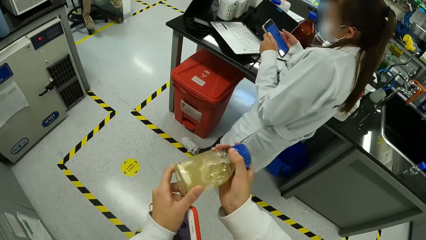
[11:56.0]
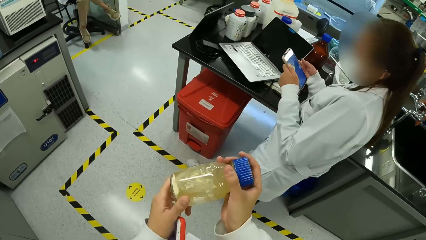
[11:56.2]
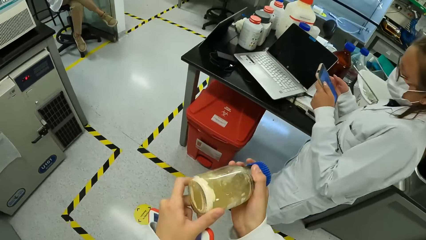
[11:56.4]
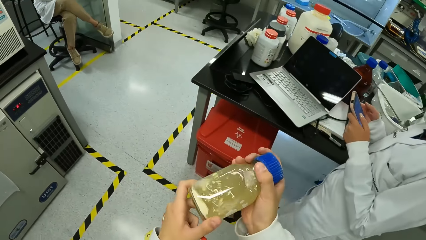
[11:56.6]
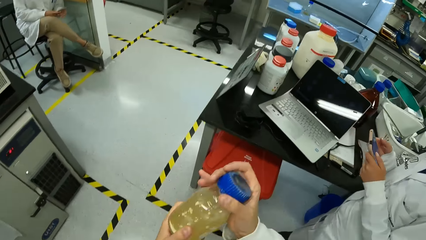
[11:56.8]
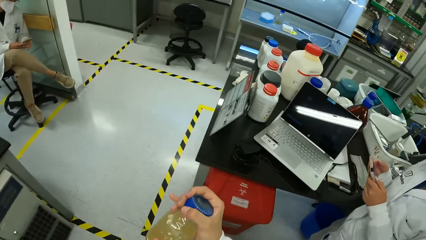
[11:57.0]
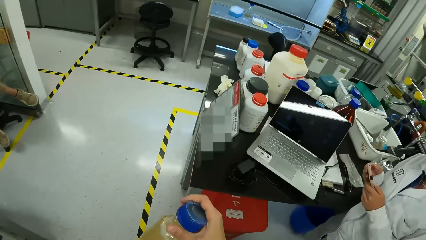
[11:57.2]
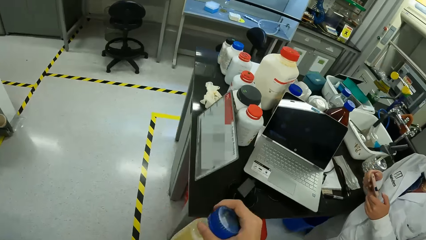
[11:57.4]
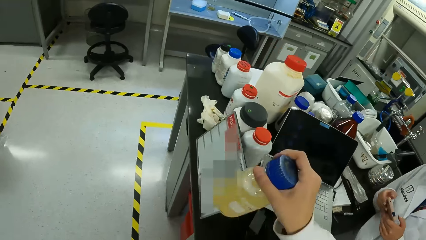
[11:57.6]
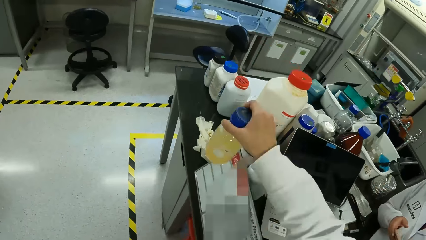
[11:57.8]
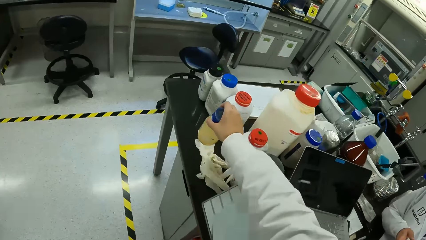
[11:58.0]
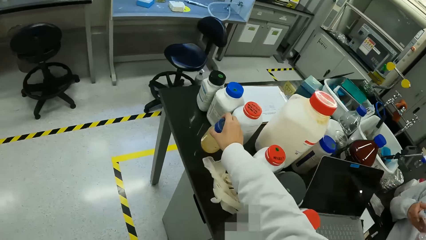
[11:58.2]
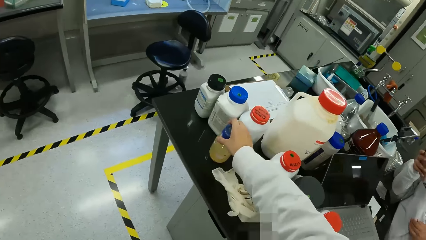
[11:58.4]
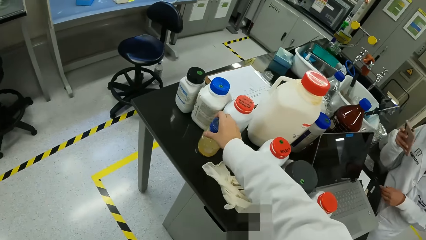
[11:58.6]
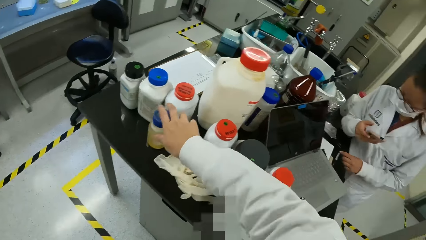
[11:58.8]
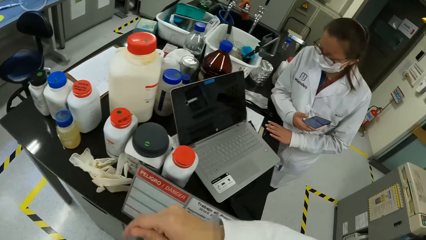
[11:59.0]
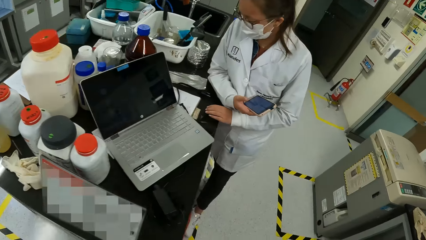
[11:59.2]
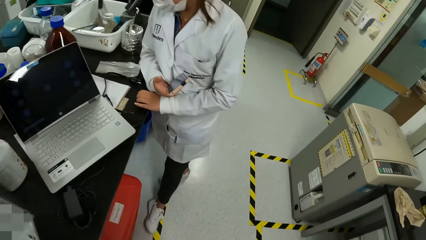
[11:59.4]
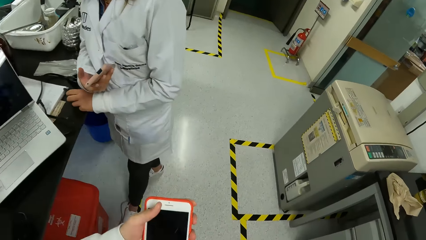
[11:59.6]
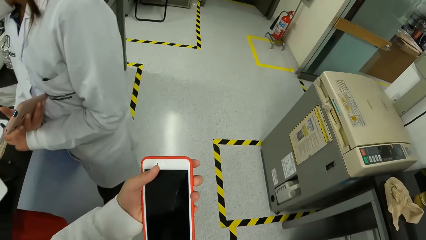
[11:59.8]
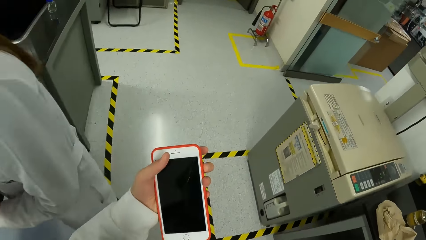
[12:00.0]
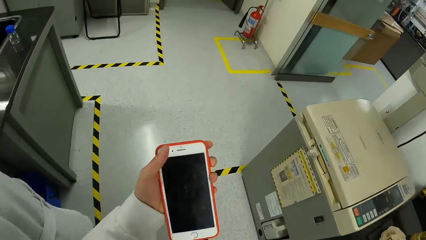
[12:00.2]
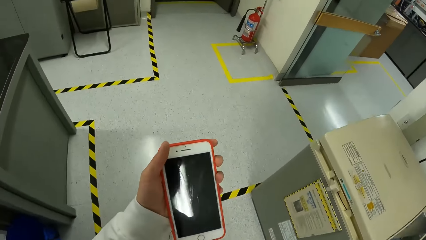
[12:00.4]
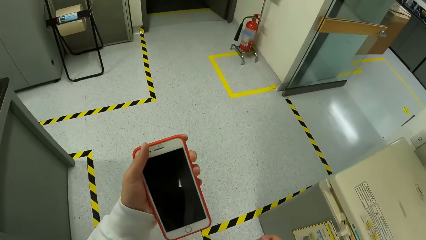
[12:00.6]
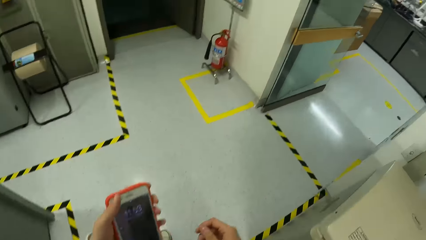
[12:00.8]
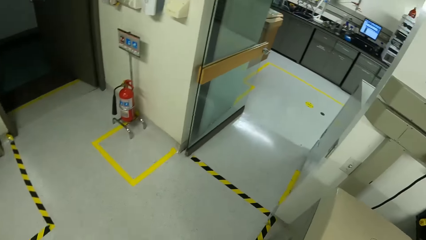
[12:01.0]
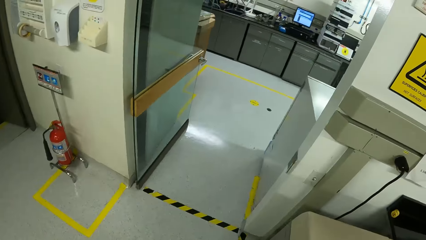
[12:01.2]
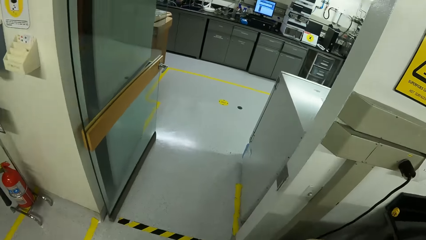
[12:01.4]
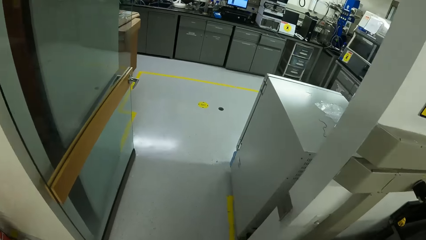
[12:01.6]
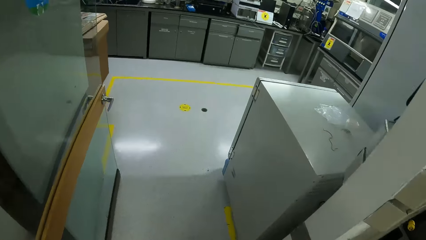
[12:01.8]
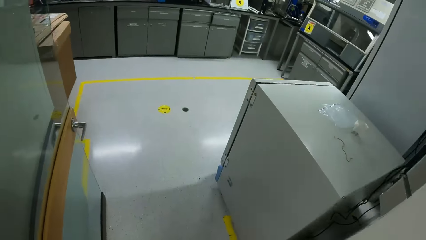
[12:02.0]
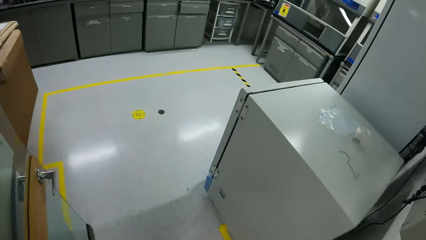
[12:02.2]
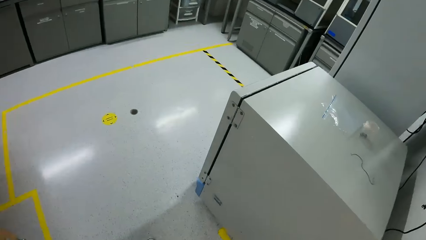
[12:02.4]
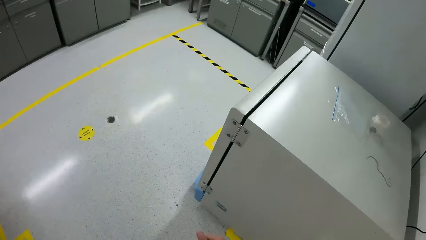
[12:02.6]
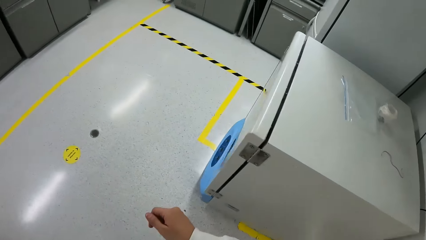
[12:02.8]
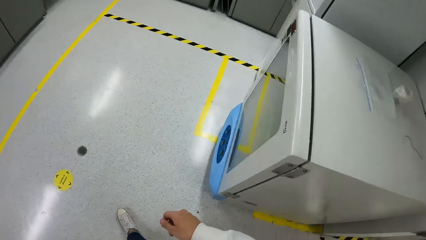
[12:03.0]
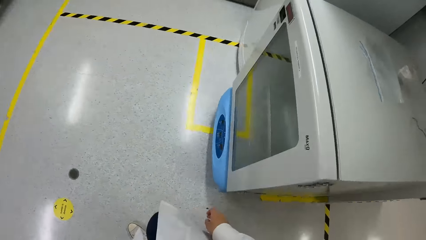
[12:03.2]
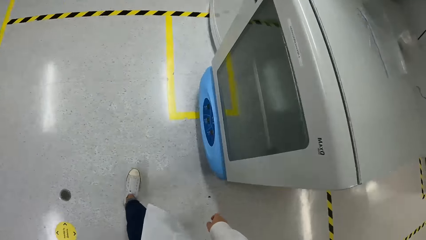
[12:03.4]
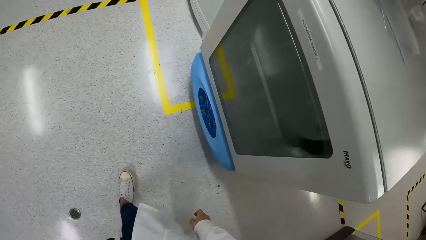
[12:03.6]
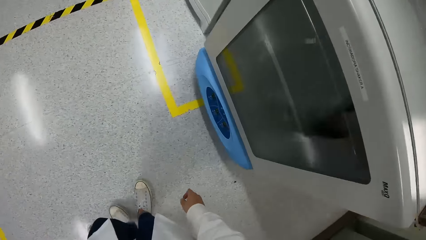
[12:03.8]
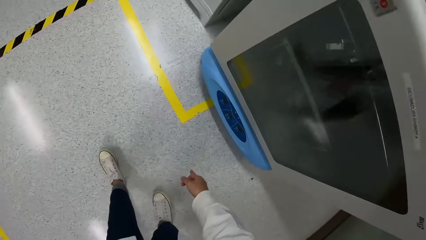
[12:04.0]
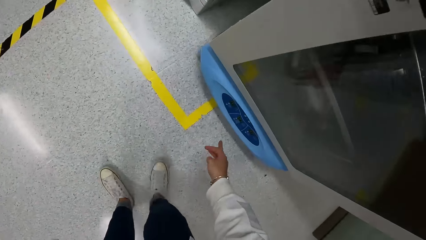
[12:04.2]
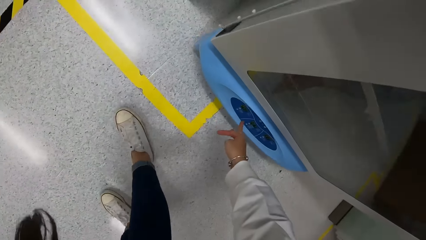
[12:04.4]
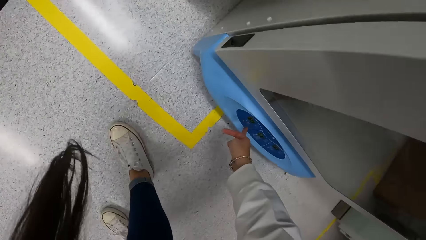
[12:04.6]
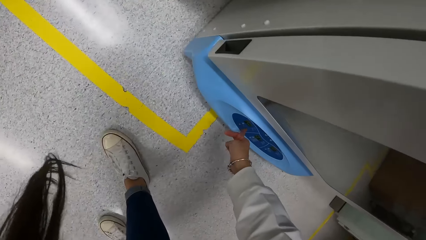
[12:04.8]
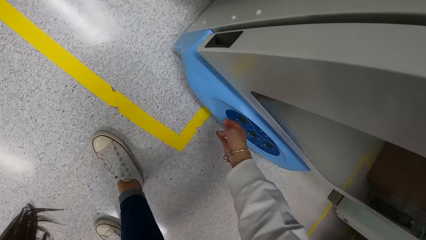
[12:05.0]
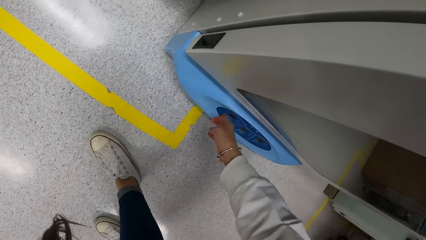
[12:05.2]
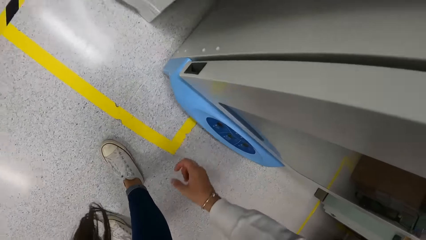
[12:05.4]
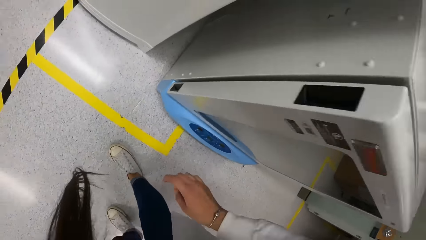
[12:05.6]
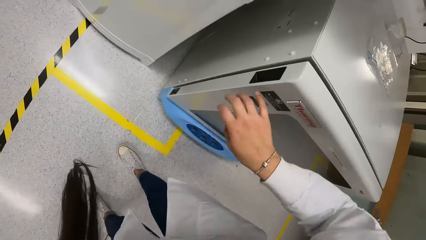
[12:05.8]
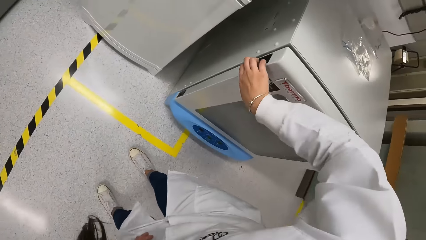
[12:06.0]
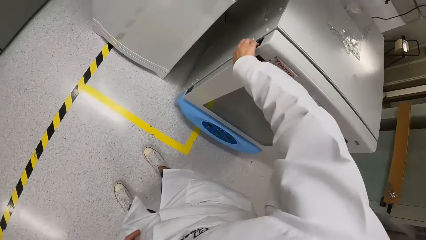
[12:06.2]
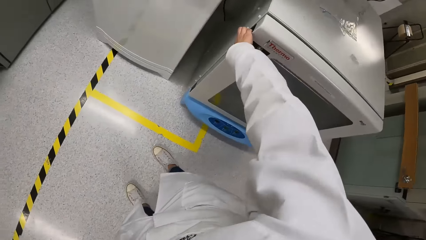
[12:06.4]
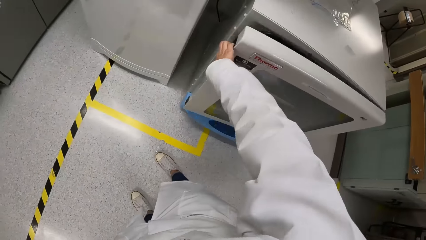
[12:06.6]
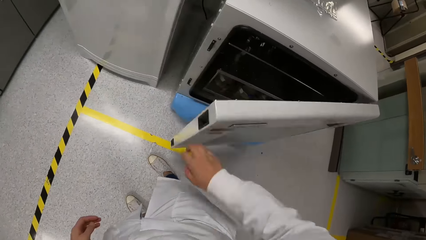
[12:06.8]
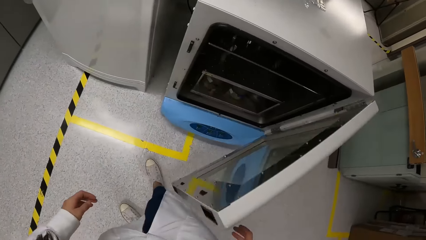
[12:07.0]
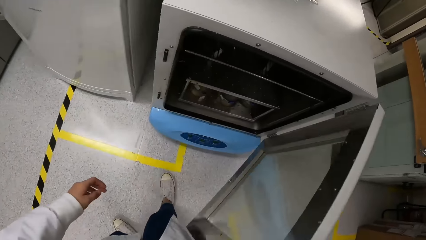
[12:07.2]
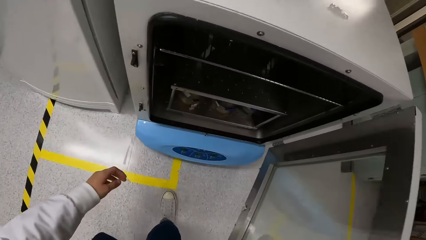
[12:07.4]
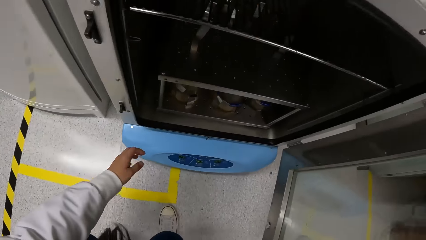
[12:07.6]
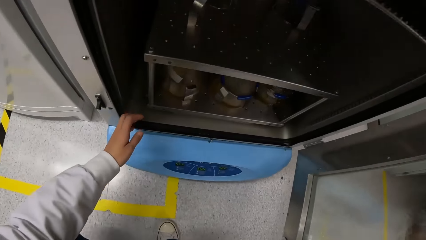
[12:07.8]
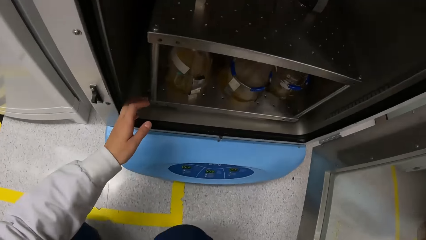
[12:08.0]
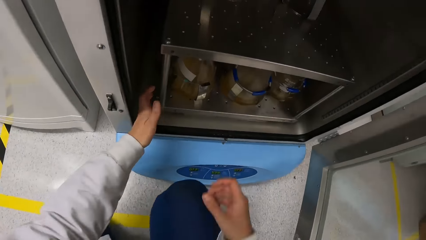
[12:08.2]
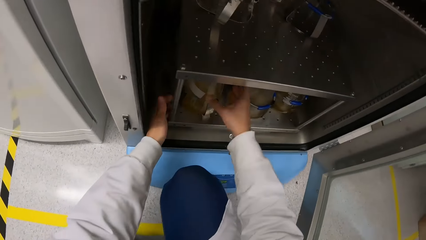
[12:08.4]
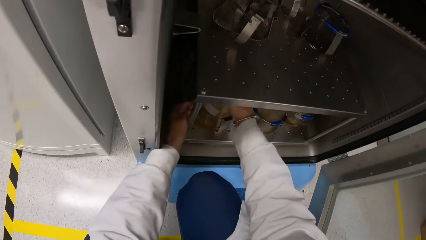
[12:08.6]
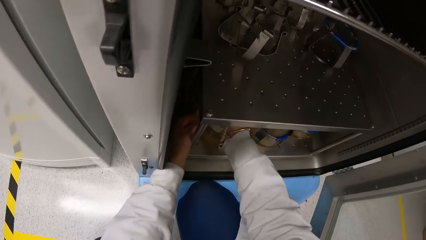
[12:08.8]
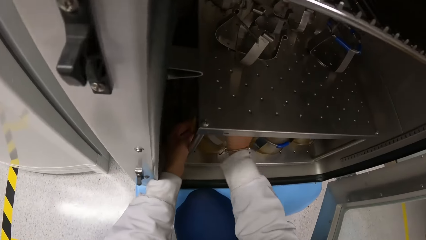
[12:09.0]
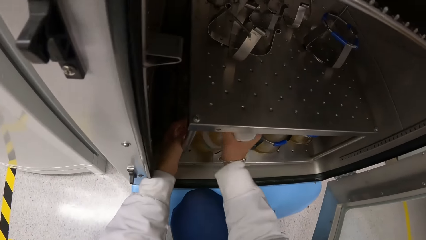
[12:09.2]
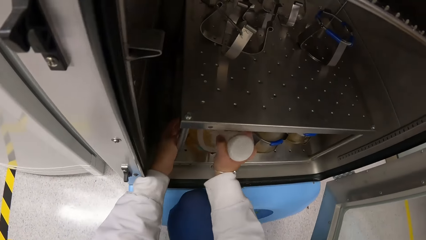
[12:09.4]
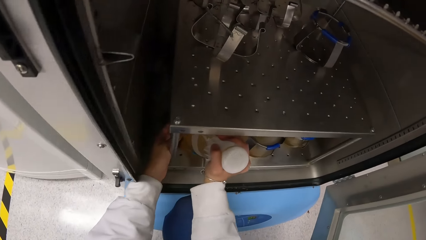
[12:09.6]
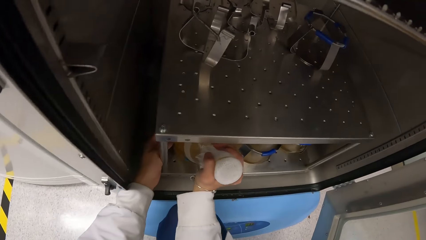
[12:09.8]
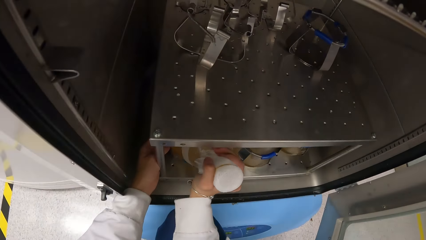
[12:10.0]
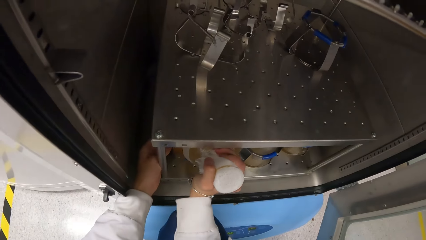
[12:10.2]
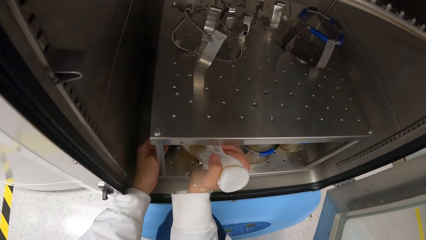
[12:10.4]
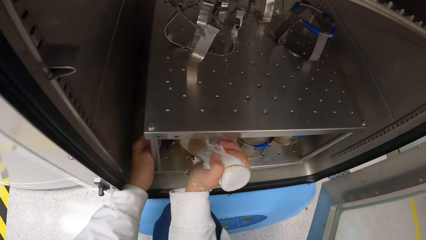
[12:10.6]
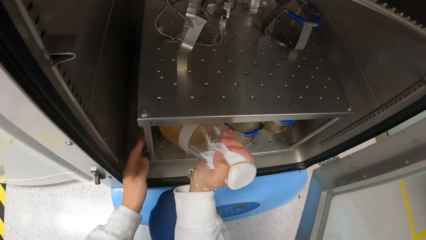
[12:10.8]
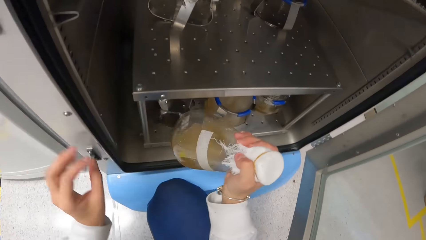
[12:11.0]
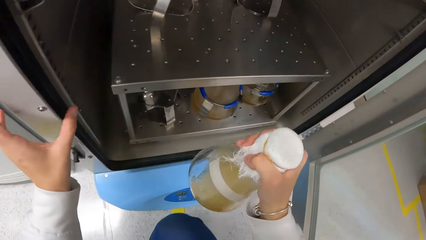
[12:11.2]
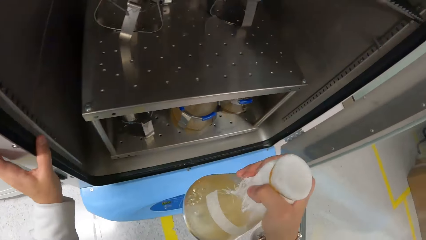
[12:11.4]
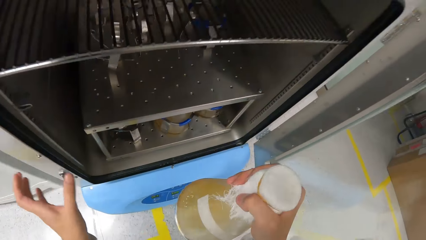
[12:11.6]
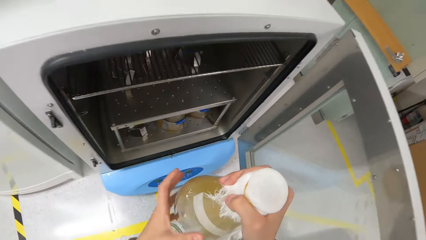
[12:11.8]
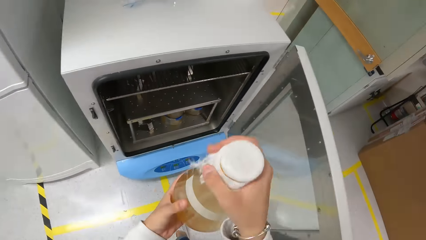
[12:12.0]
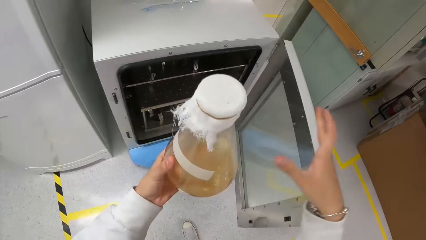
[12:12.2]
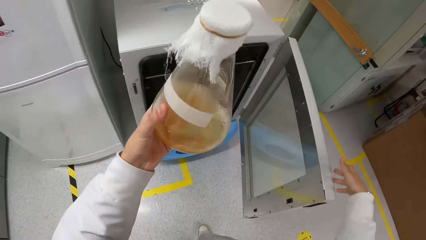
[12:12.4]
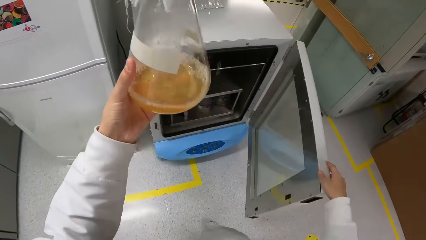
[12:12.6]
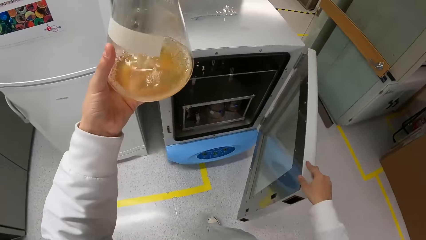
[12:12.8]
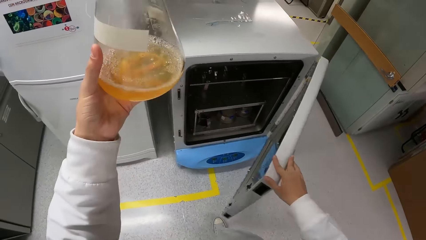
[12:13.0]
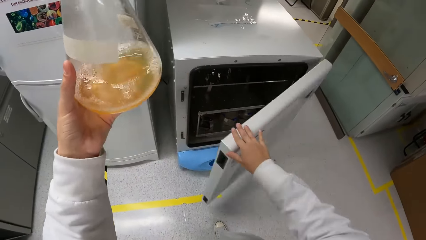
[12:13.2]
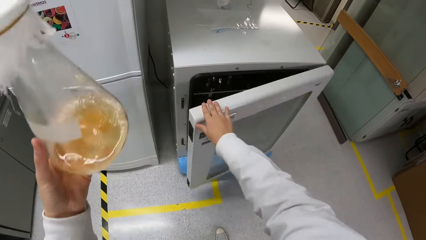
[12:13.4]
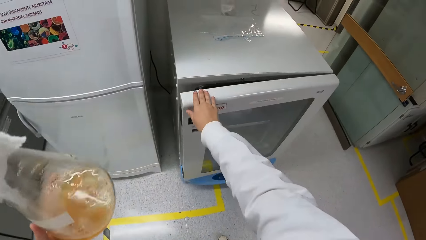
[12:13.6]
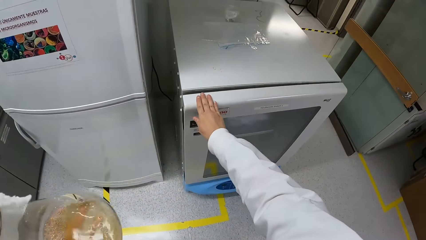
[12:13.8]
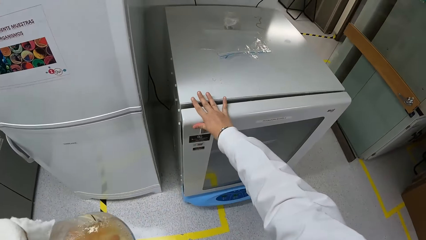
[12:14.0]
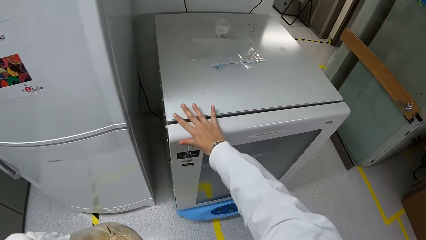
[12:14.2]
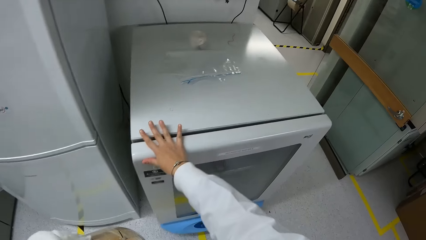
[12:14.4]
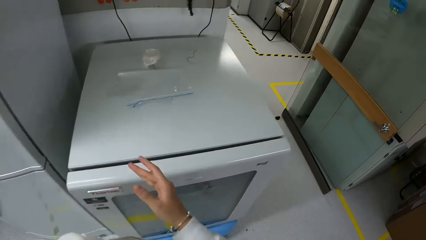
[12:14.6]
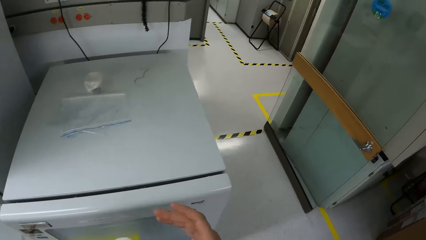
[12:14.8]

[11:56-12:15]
A woman operates a phone in both hands. The camera wearer places the reagent bottle in her right hand on a workbench. The woman holds the phone with her right hand. The woman places her left hand on the workbench. The camera wearer walks in the laboratory. She looks at the phone. She operates the phone with her left hand. She presses a button on an incubator in the laboratory with her right hand. She opens the door of the incubator with her right hand. She picks a conical flask from a flask stand in the incubator with her right hand. She touches the incubator with her left hand. She passes the conical flask from her right hand to her left hand. She closes the door of the incubator with her right hand.
